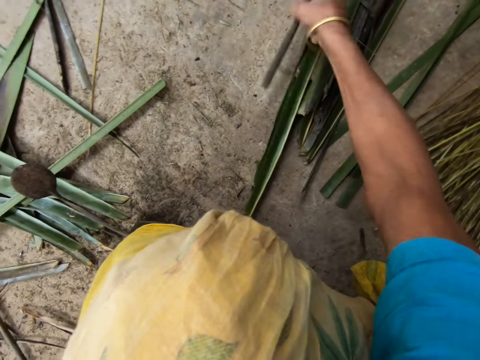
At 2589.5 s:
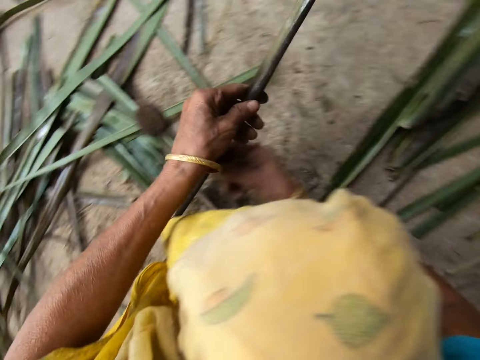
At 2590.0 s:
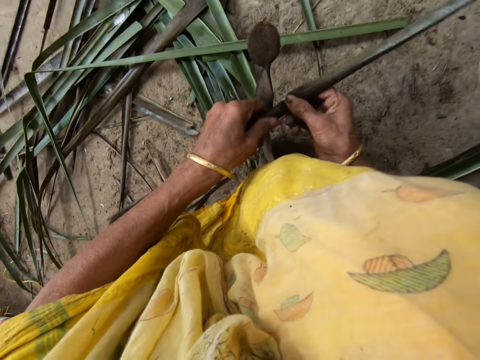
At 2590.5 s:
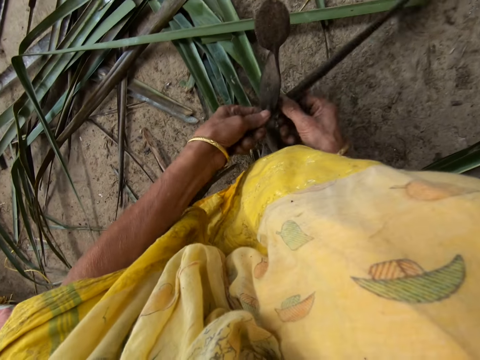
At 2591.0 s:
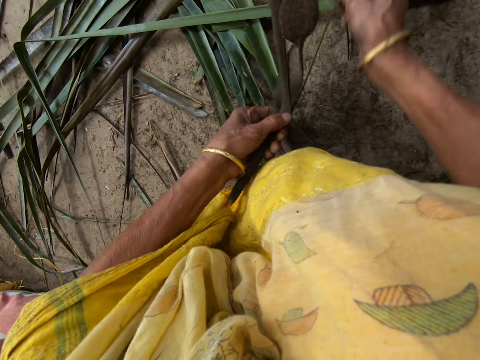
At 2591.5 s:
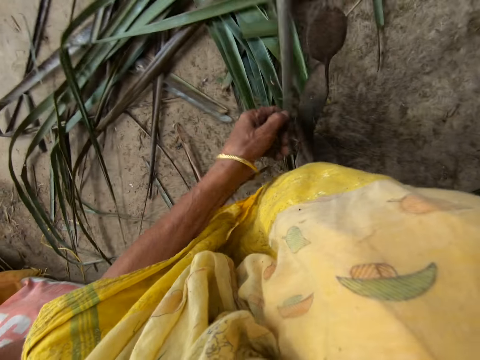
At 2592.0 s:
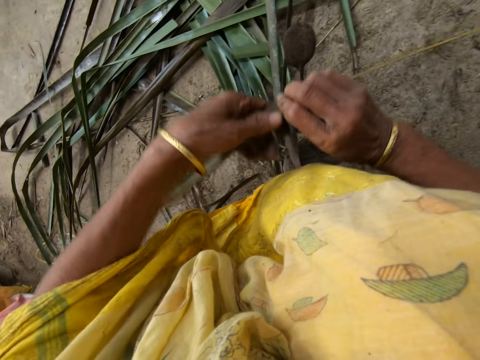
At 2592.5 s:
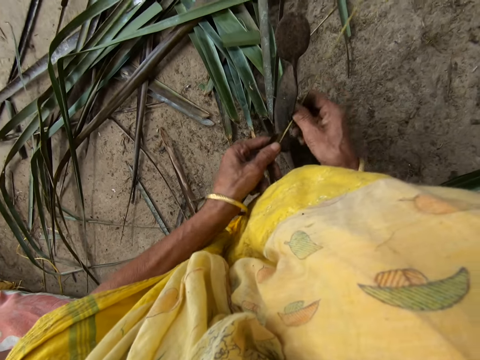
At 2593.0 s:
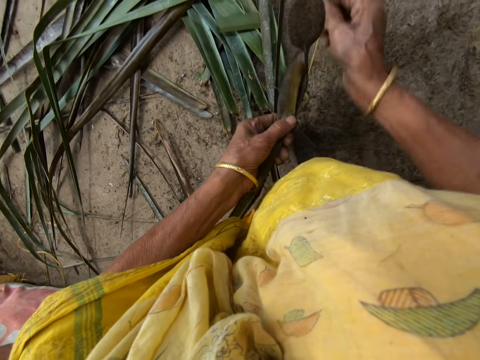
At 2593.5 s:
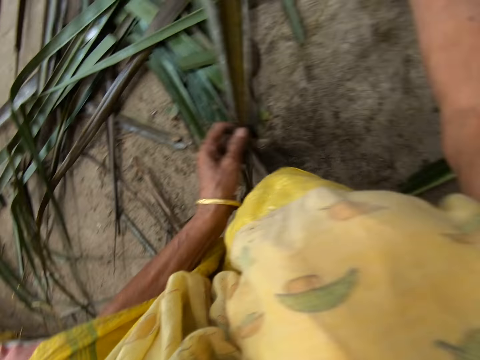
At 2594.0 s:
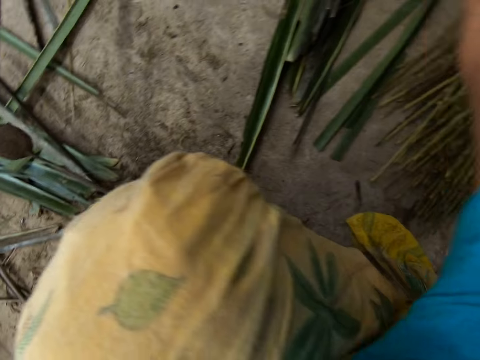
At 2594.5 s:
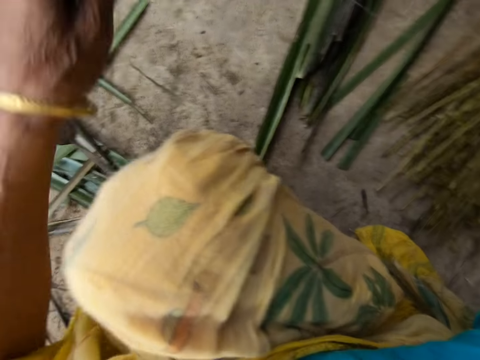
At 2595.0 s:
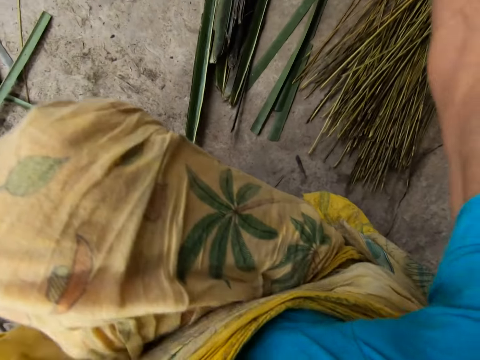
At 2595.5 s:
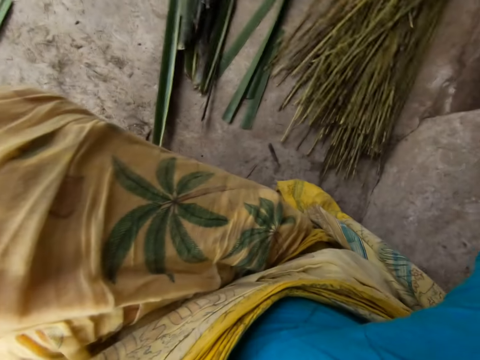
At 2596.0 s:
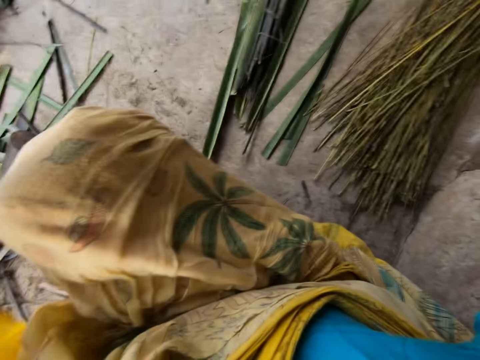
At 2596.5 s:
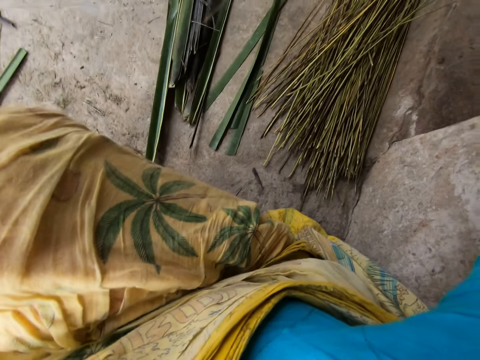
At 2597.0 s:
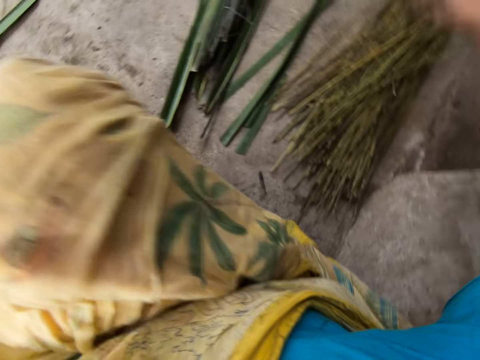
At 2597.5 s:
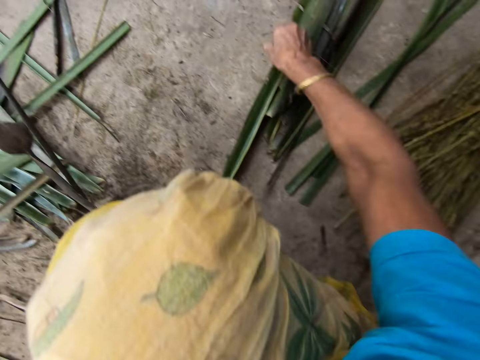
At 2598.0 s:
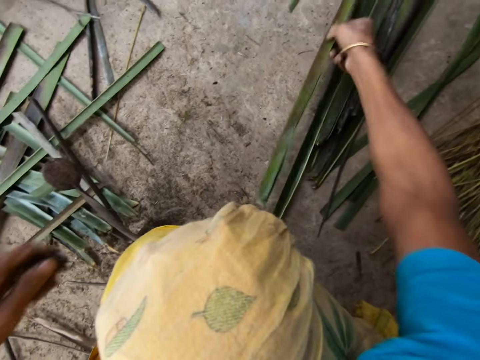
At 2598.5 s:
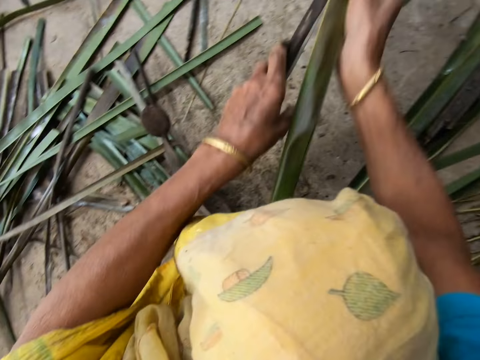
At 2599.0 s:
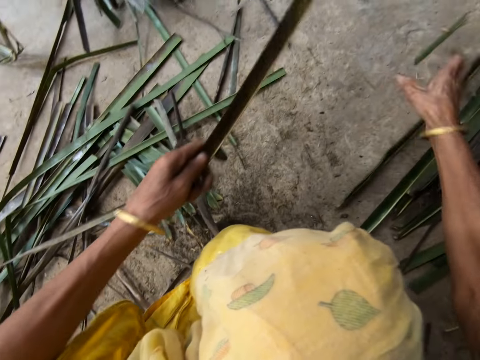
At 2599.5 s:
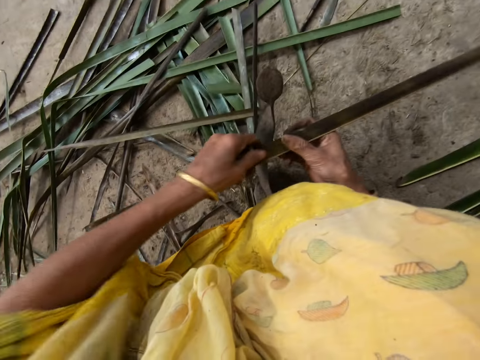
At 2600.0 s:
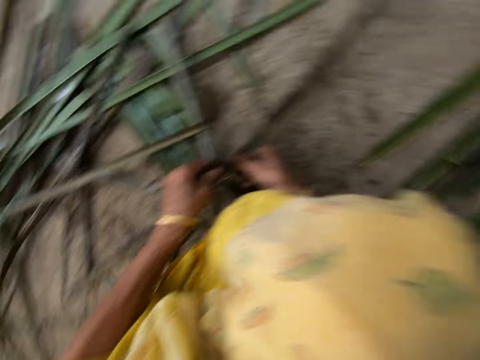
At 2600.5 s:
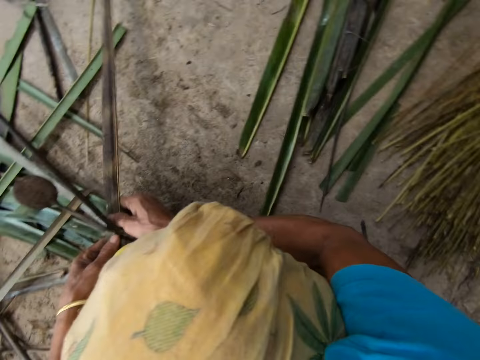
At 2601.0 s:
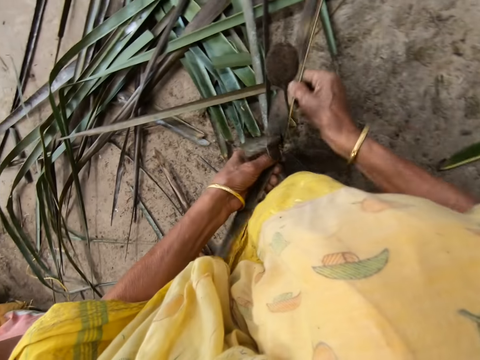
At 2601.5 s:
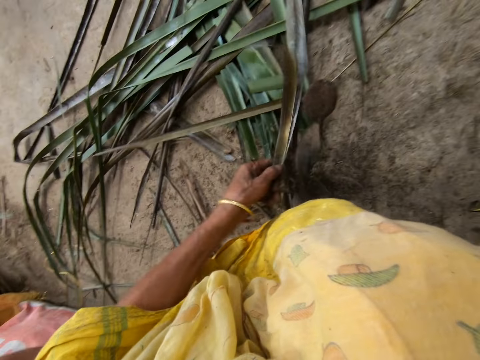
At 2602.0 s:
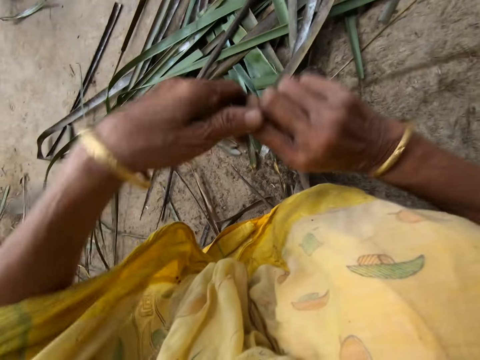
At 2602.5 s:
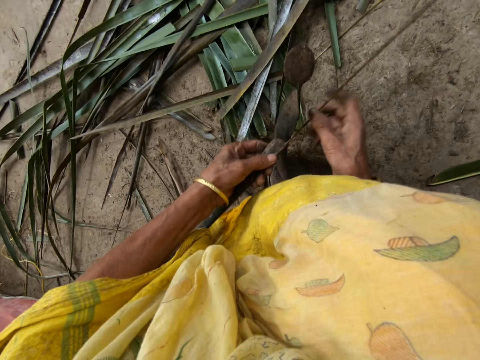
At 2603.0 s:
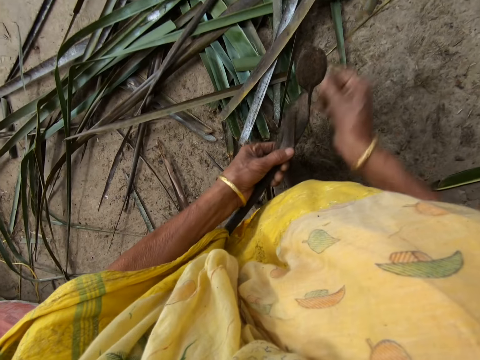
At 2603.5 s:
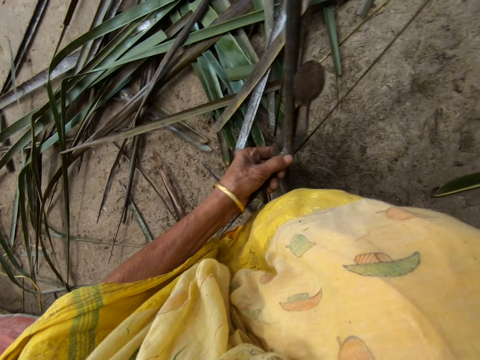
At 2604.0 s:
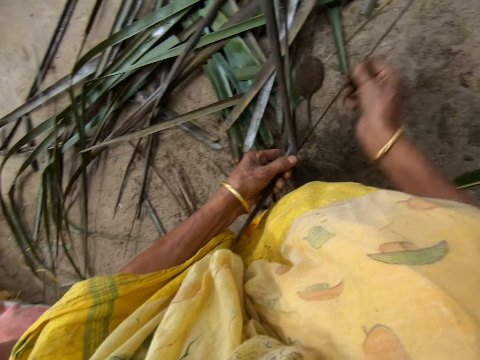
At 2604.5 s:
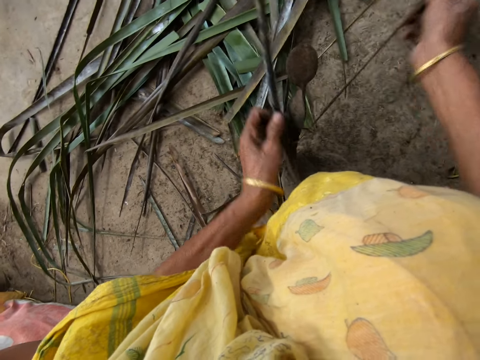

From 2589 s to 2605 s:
The camera wearer reaps a coconut leaf off the midrib on the vegetable cutter. She picks up a leaflet from the floor with her right hand. She pulls the midrib on the coconut leaf. She reaps the coconut leaf off the midrib on the vegetable cutter and pulls the midrib on the coconut leaf. She trims the leaflet from a stick or midrib with the sharp edge iron rod on the floor. She drops the stick on the floor with her right hand. She separates coconut leaves. She reaps the coconut leaf off the midrib on the vegetable cutter. She picks up the leaflet from the floor with her right hand. She pulls the midrib on the coconut leaf. She reaps the coconut leaf off the midrib on the vegetable cutter and pulls the midrib on the coconut leaf.

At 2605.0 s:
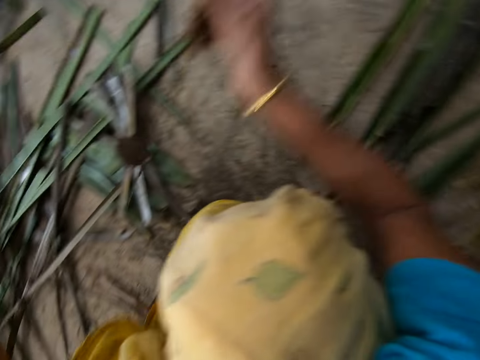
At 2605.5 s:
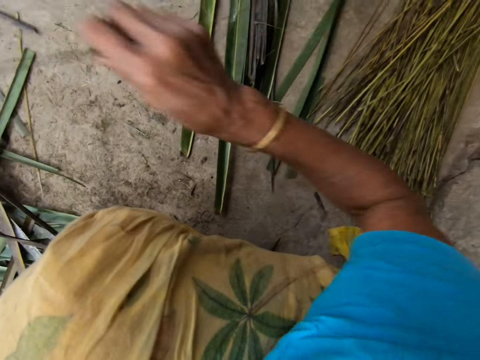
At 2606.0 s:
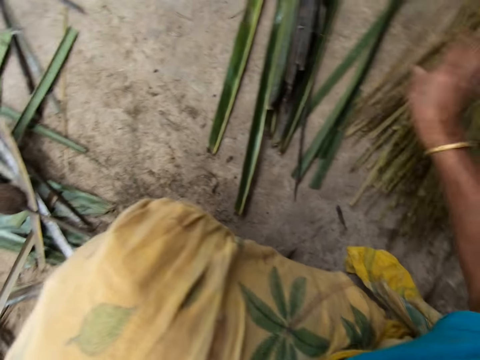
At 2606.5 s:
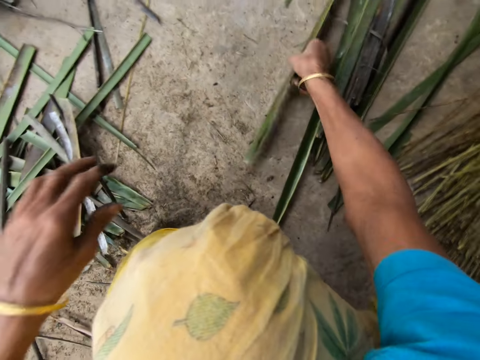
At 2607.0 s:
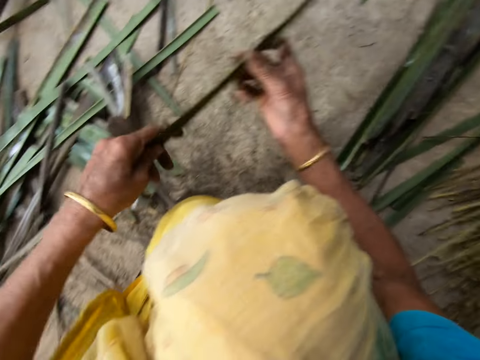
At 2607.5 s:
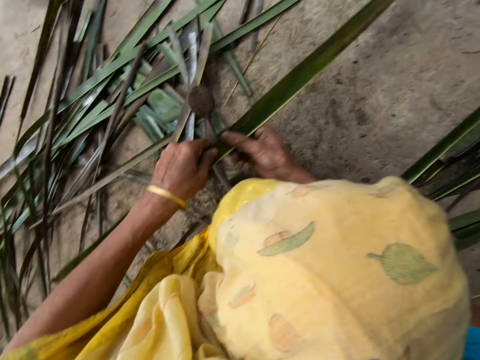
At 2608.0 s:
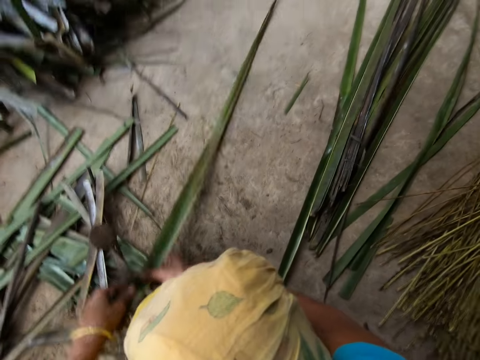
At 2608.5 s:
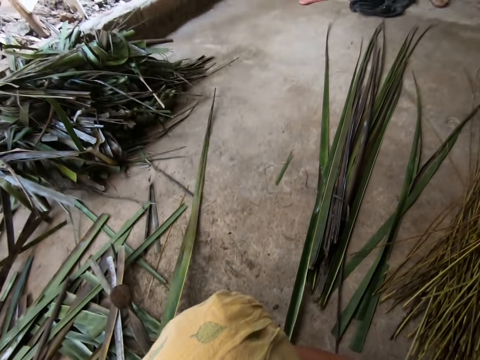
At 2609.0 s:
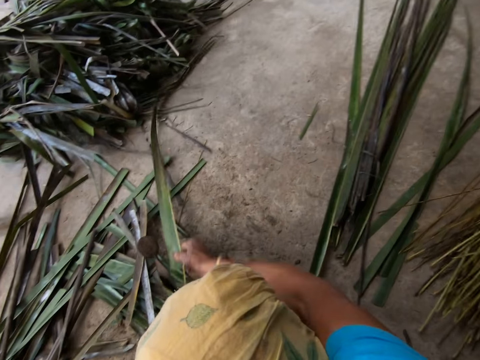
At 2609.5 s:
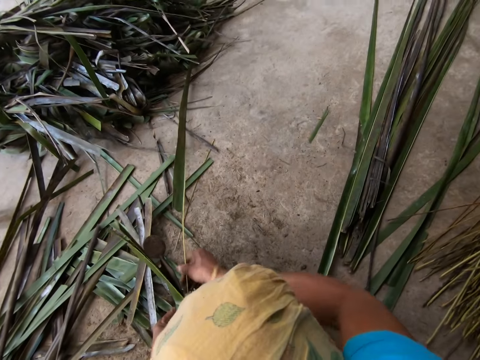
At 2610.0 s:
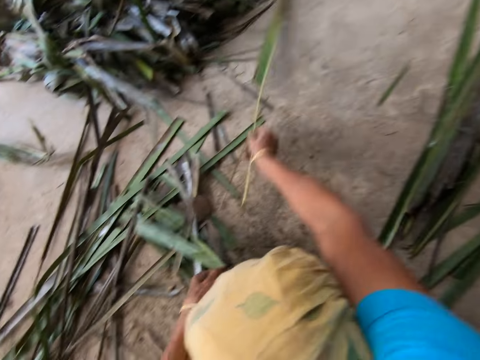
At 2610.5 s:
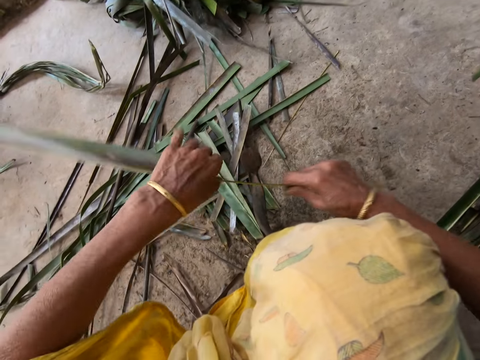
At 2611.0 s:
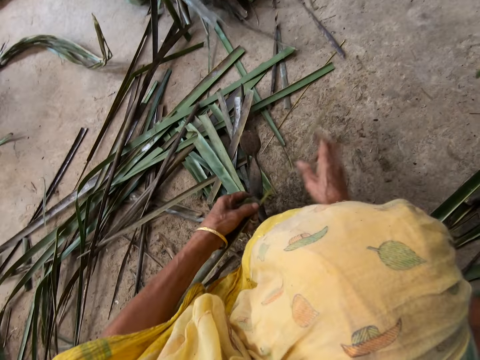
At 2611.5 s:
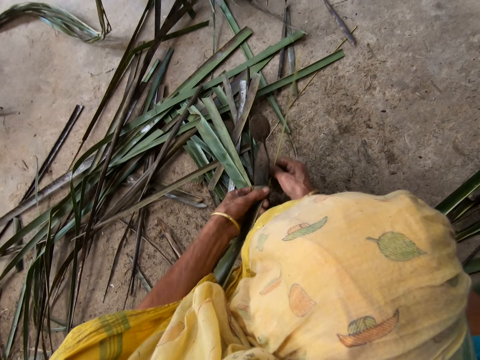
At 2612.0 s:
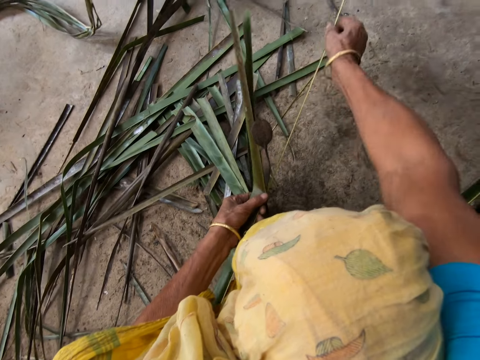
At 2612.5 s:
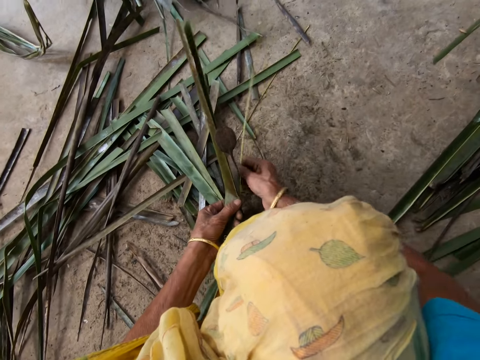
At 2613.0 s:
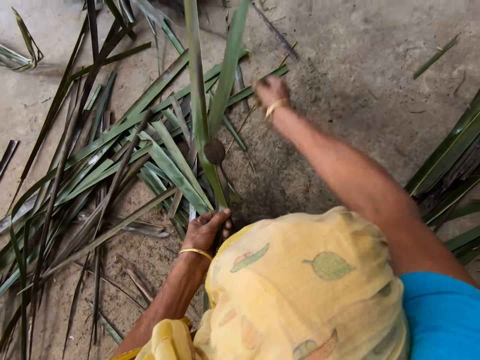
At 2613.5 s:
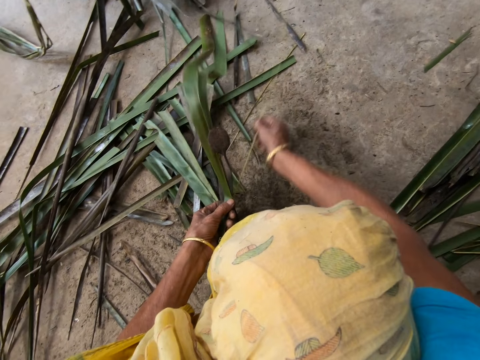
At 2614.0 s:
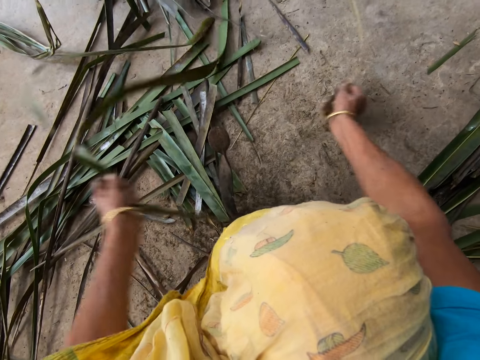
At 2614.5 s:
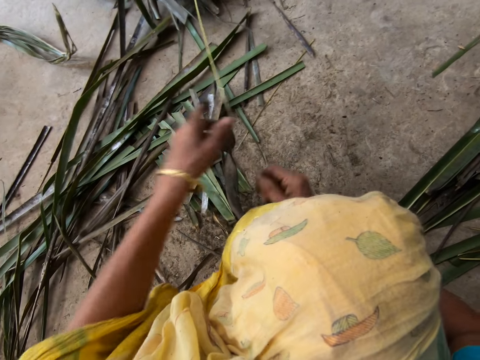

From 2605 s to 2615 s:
The camera wearer trims a leaflet from a stick or midrib with the sharp edge iron rod on the floor. She drops the stick on the floor with her right hand. She picks up the leaflet from the floor with her right hand. She reaps a coconut leaf off the midrib on the vegetable cutter and pulls the midrib on the coconut leaf. She reaps the coconut leaf off the midrib on the vegetable cutter and pulls the midrib on the coconut leaf.
